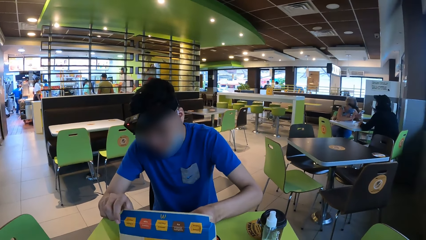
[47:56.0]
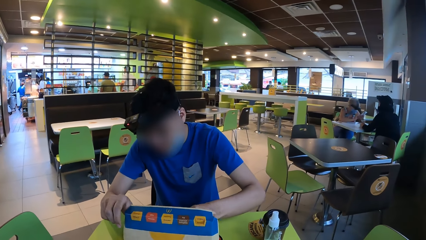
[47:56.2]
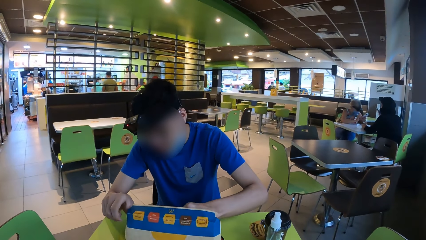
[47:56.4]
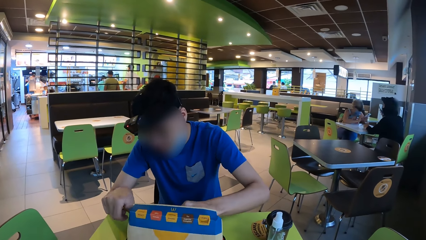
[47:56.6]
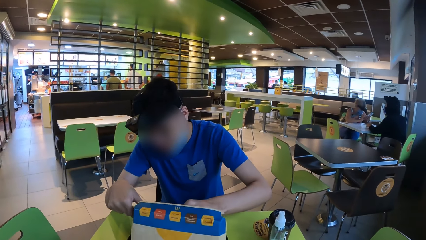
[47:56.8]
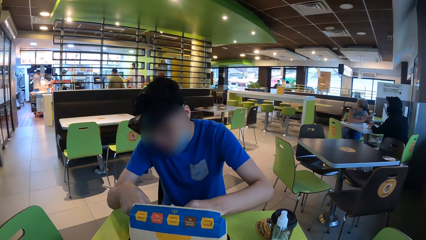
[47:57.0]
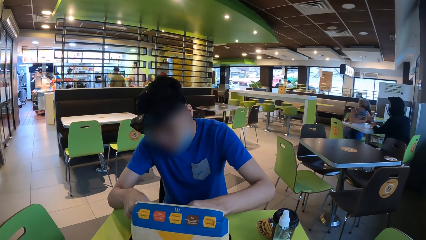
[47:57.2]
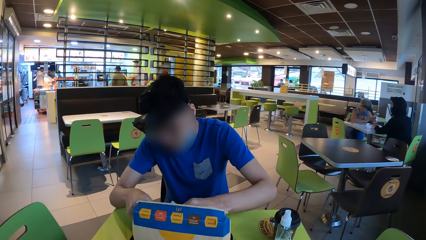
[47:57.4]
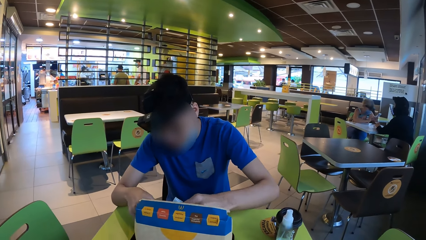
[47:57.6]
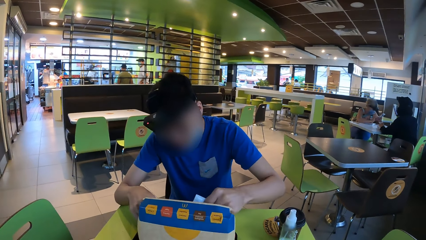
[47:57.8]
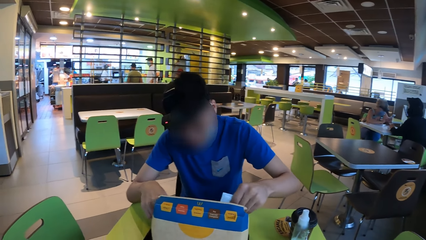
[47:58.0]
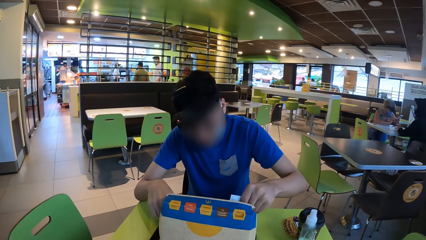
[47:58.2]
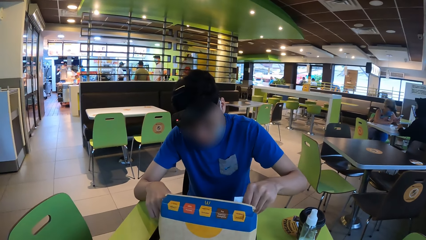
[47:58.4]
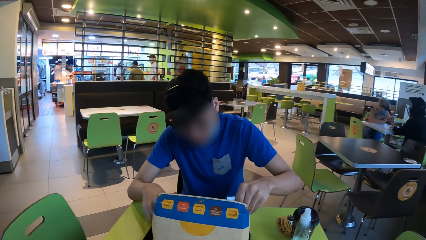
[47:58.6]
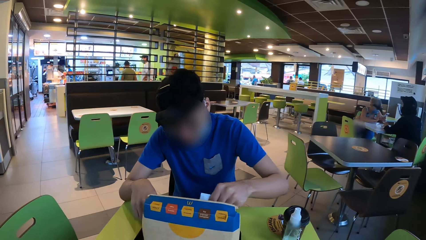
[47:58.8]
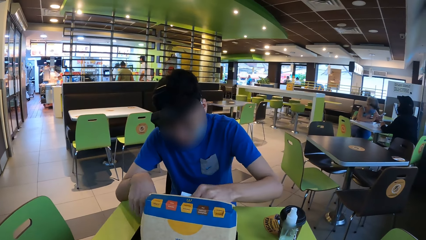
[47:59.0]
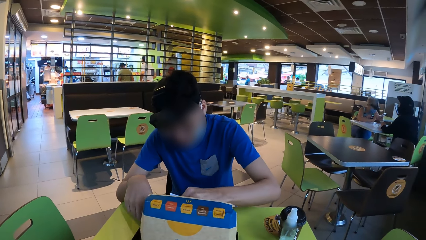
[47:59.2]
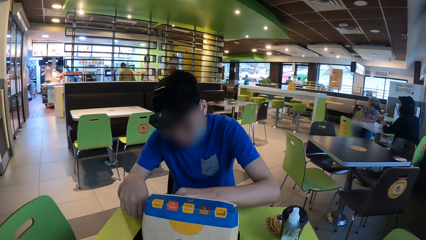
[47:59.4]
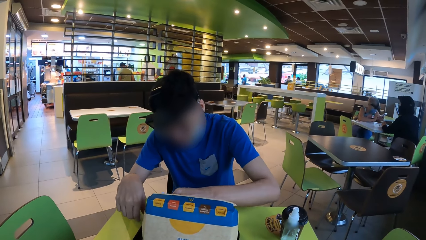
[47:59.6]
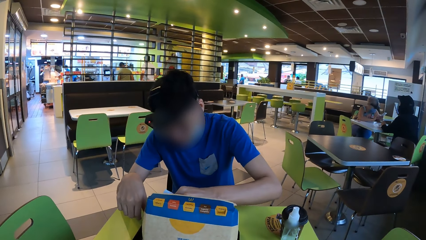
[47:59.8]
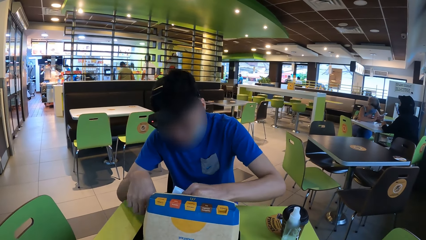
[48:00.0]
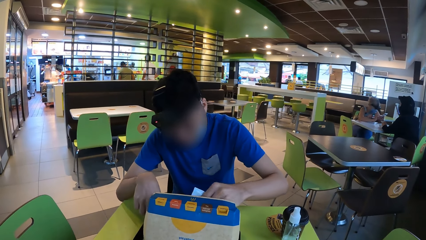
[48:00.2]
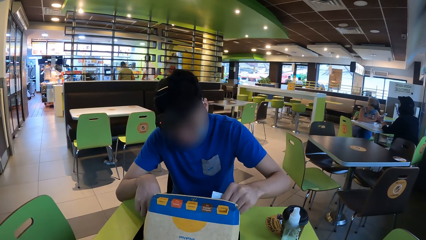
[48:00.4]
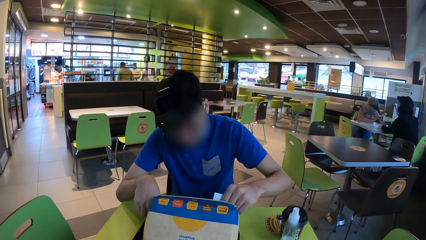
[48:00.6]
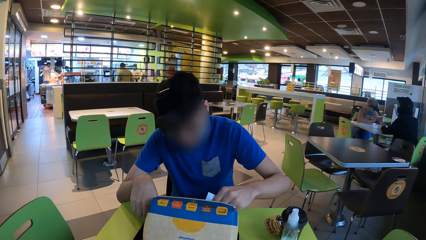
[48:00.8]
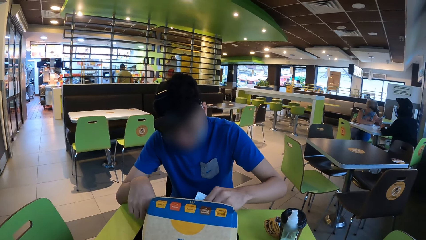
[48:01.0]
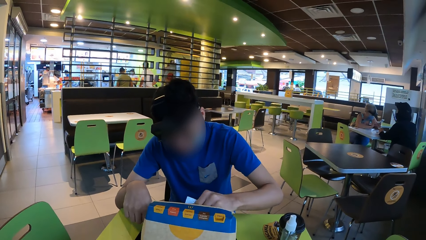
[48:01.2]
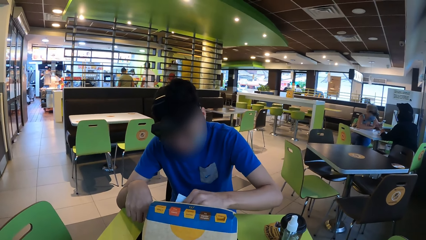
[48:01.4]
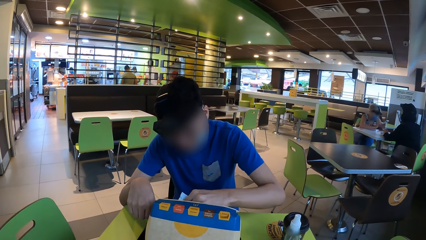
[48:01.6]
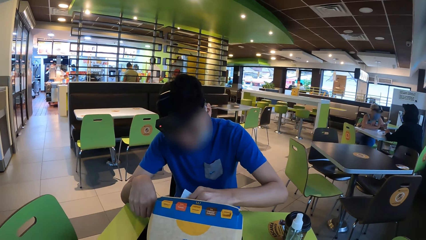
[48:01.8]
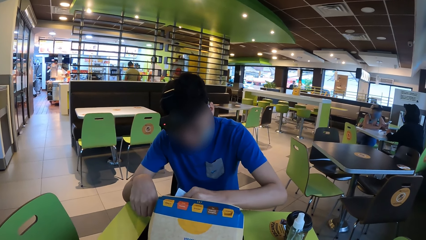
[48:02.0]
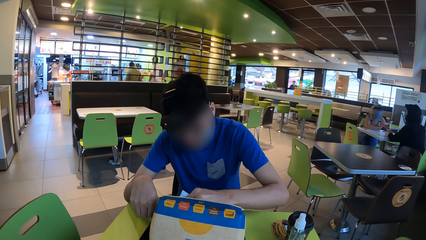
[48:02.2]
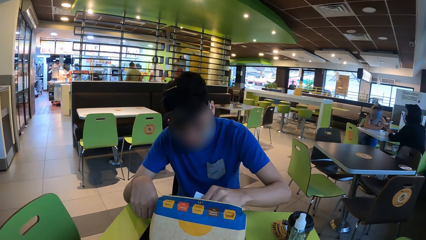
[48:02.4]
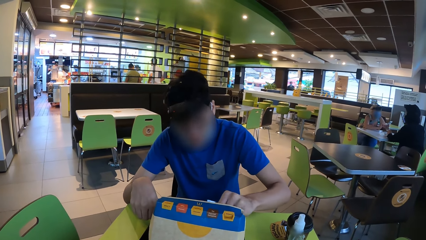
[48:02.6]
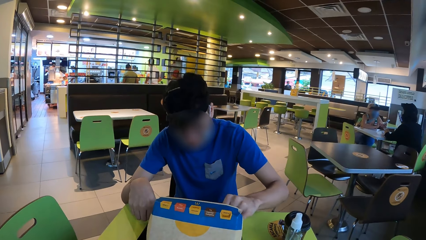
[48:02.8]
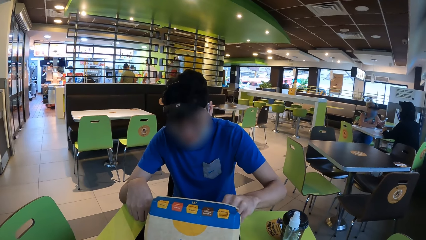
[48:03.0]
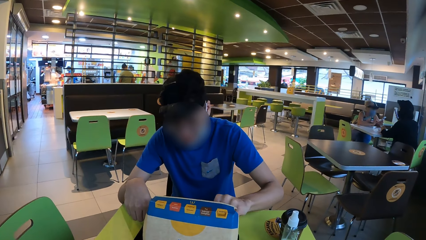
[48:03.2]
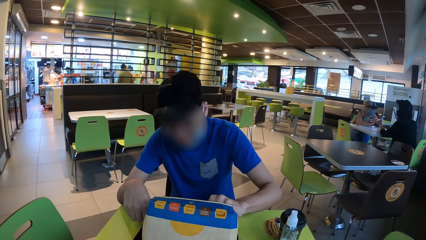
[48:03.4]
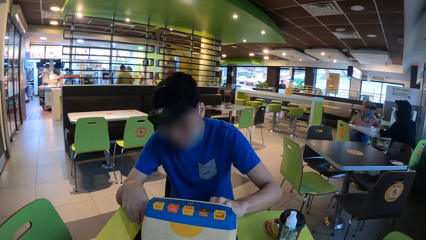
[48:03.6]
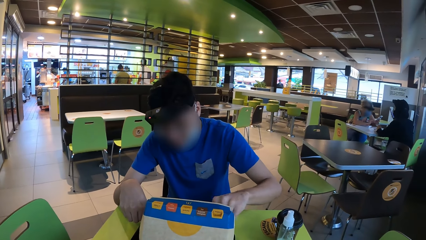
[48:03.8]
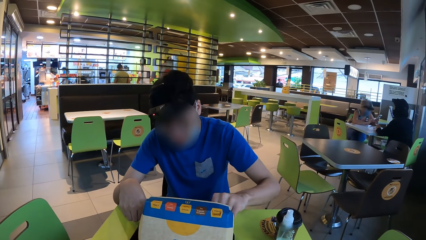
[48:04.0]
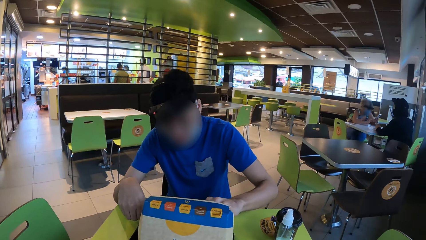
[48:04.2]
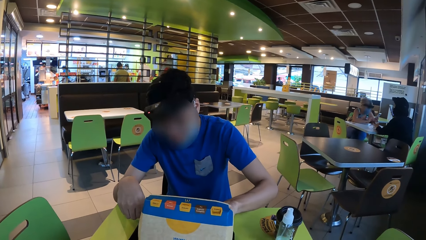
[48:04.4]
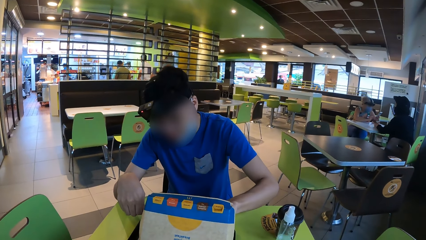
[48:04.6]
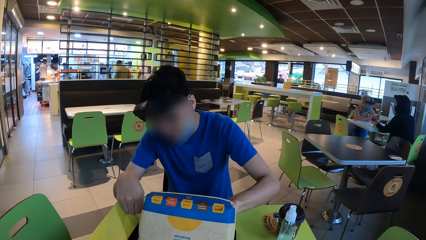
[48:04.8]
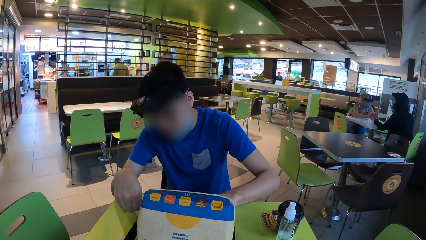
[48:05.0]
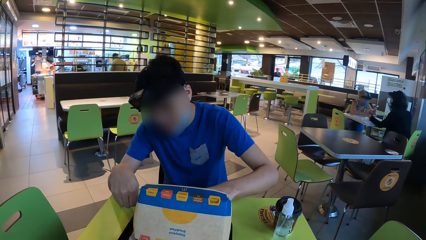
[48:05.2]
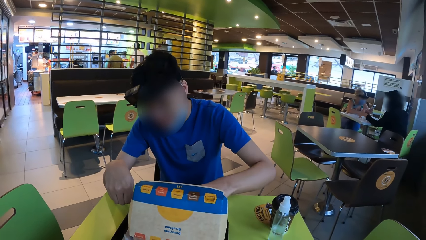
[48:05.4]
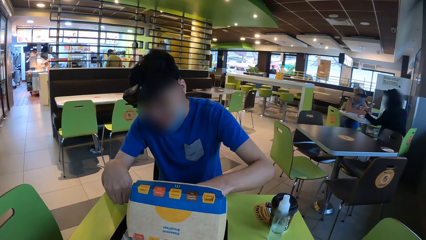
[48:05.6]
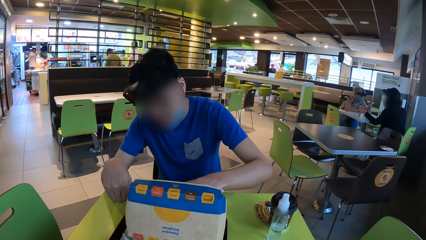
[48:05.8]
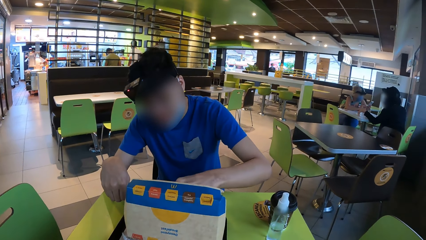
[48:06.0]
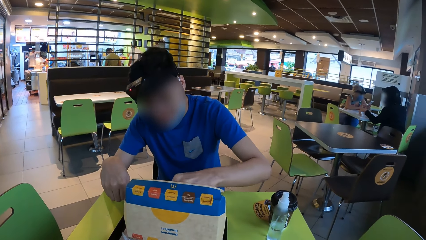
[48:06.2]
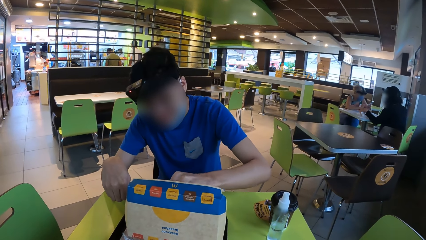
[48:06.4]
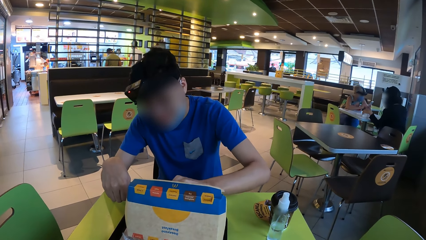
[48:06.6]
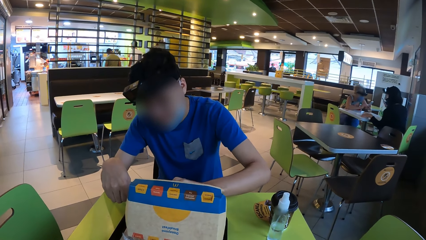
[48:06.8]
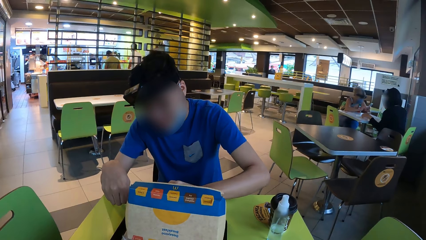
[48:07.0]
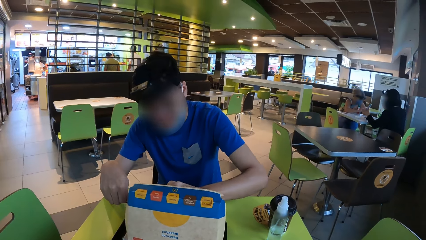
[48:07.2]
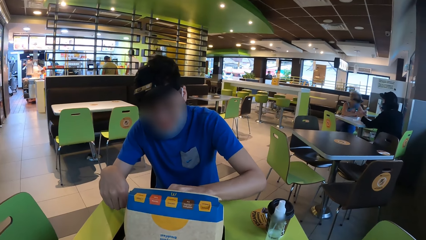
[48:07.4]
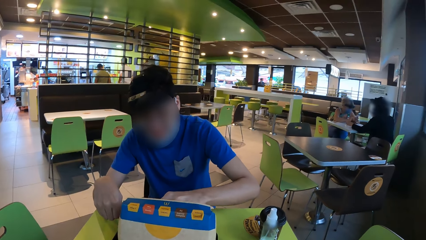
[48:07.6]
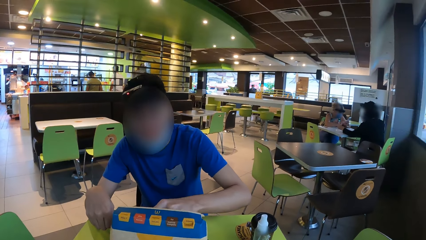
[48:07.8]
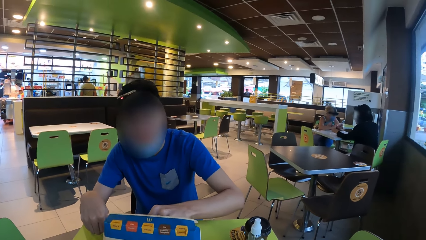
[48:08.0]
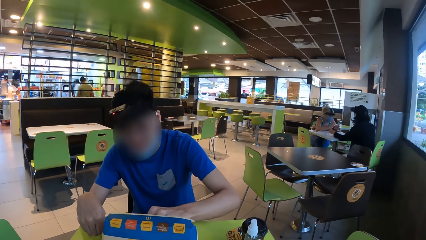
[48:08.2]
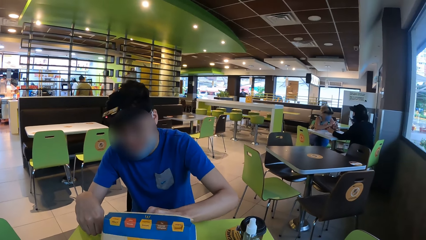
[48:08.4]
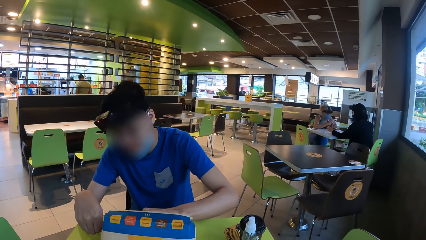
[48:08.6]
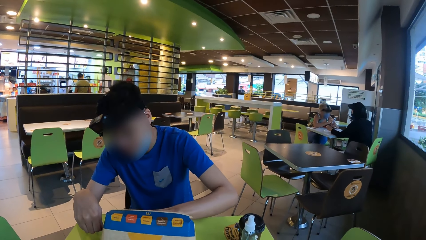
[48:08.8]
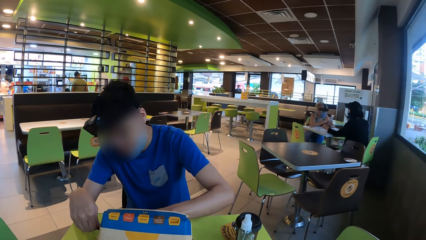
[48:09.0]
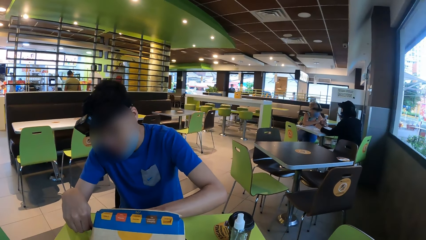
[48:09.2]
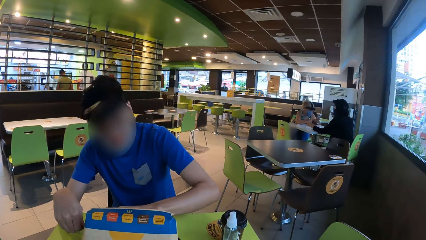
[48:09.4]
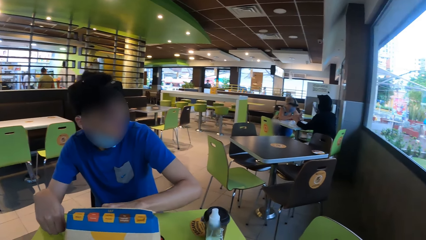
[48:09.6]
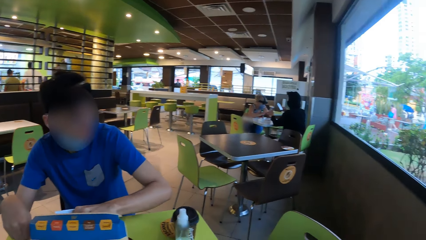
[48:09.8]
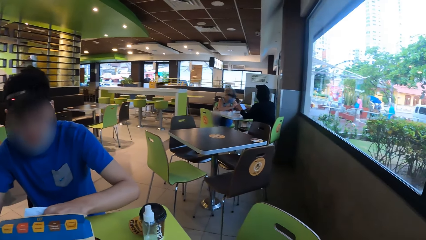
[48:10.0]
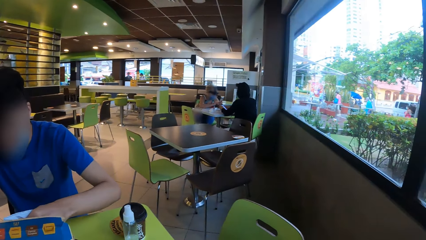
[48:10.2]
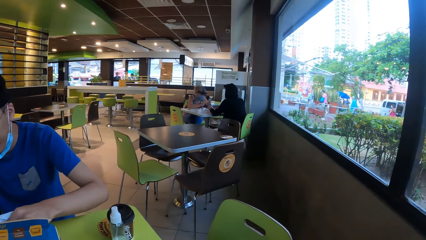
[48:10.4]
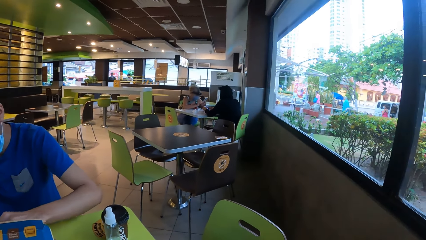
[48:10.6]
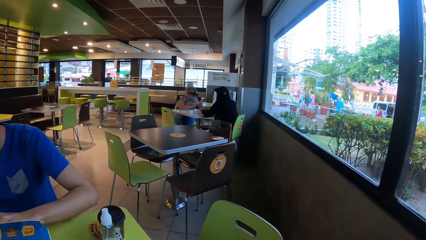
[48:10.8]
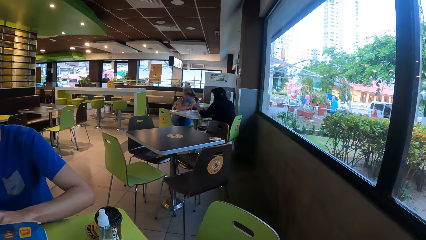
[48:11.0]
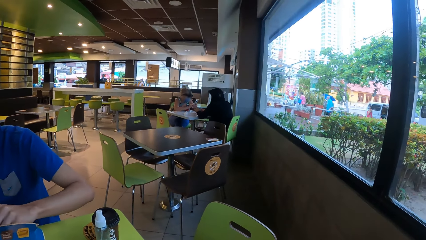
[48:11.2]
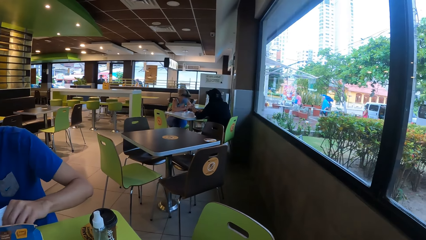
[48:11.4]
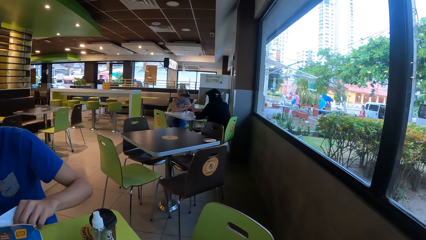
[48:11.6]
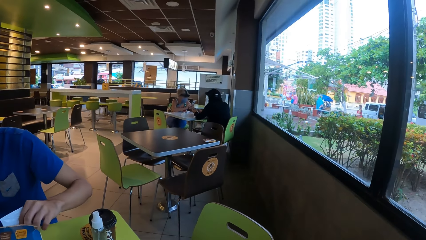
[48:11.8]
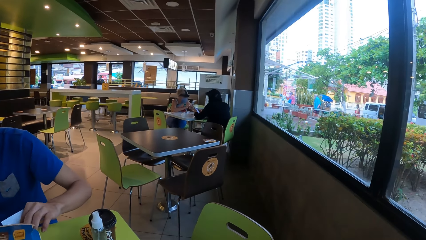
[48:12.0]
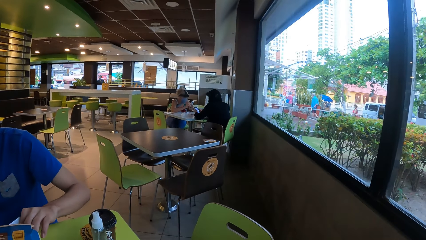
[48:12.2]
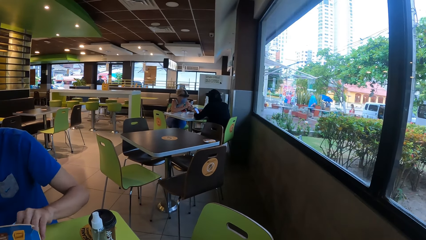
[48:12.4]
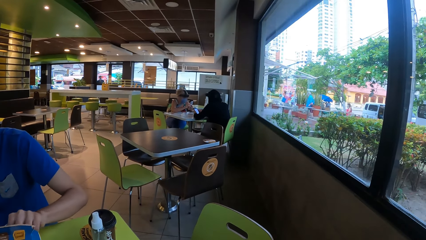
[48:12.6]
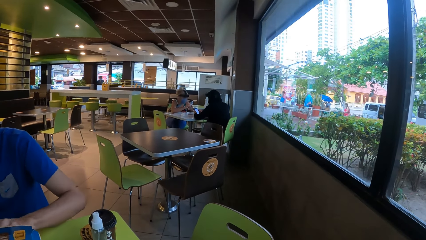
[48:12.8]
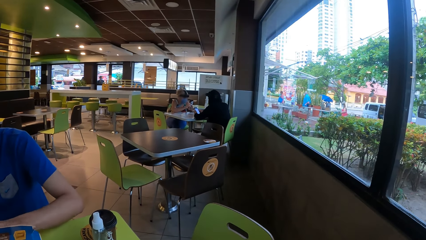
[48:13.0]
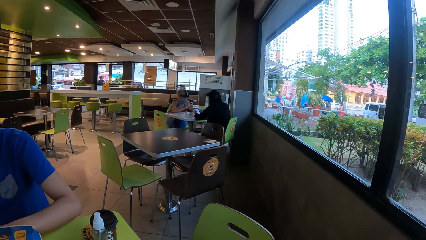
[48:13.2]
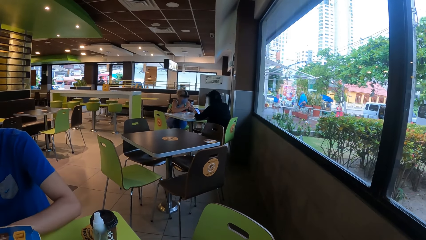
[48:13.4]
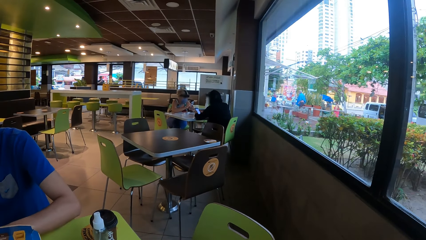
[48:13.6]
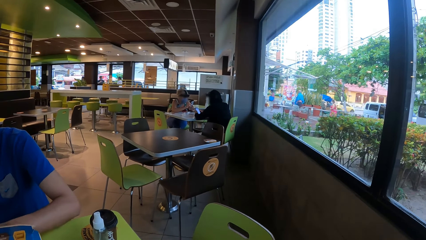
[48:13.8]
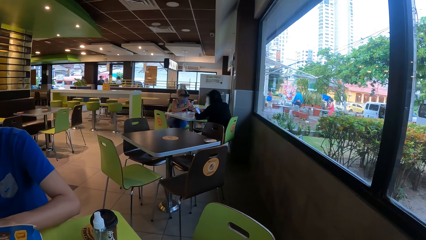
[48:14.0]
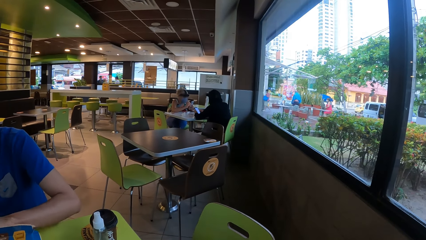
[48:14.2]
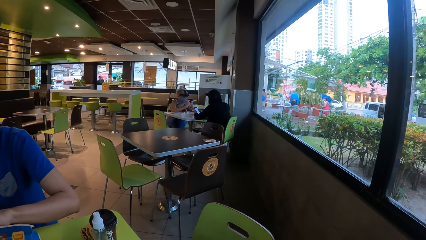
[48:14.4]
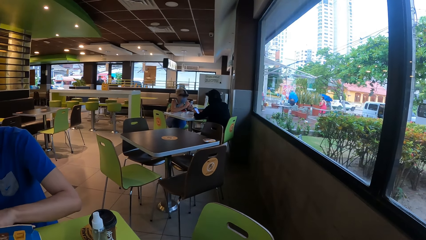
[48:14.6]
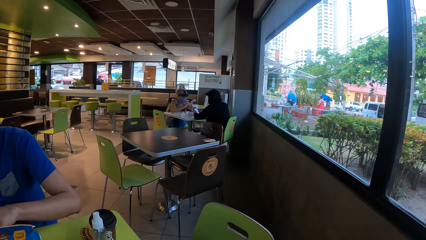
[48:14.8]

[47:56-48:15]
The camera wearer looks around. The man puts the sauce in the food. The man adds the condiment in the snacks.
